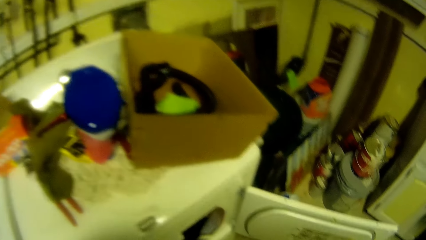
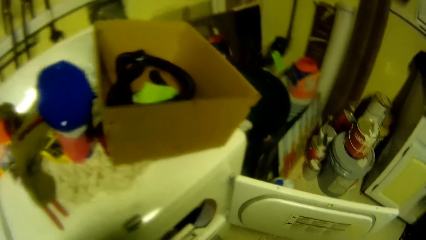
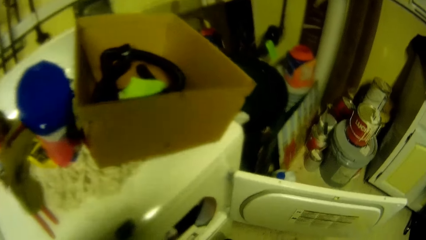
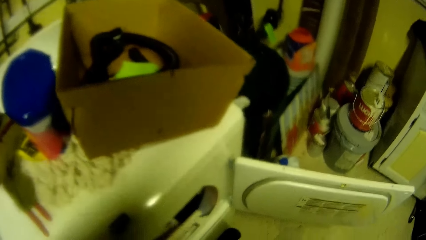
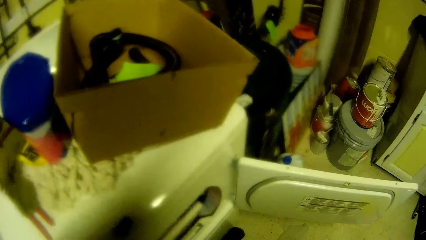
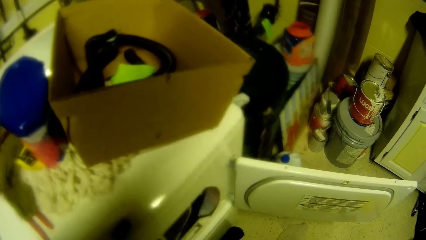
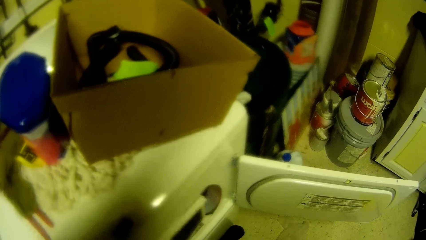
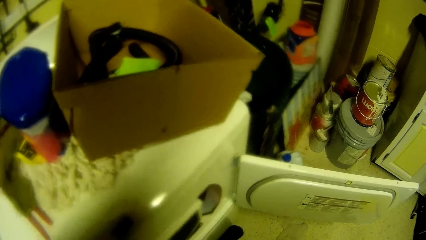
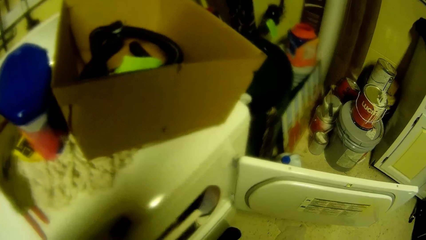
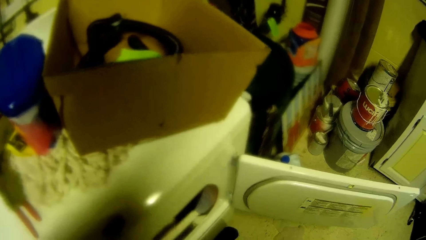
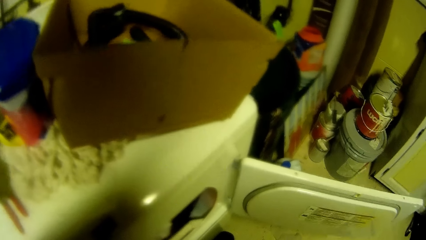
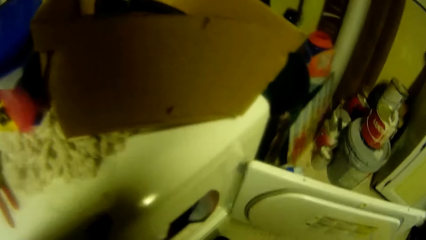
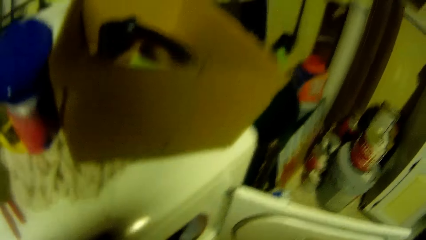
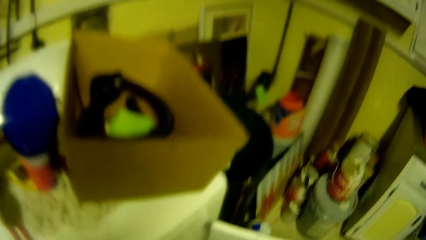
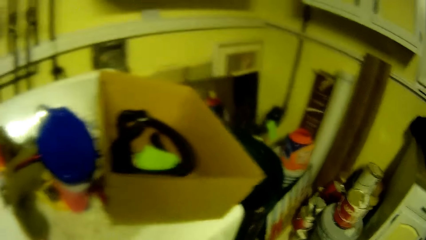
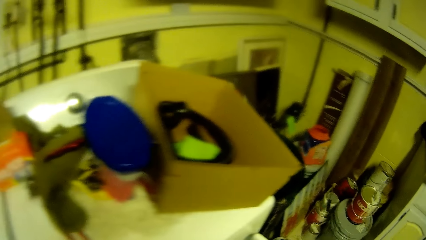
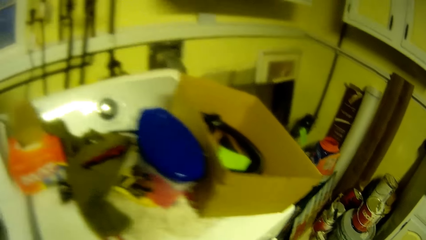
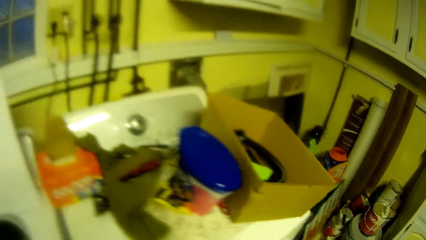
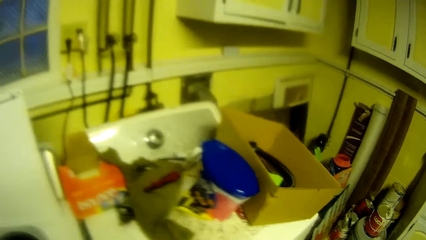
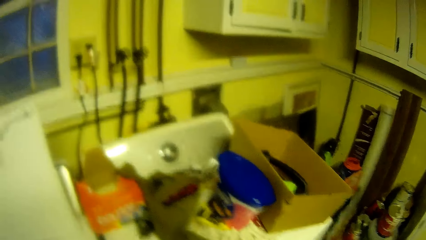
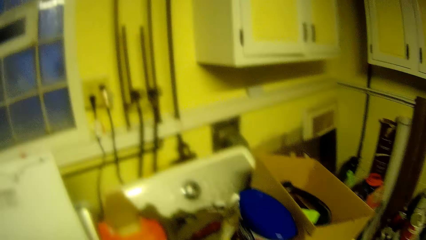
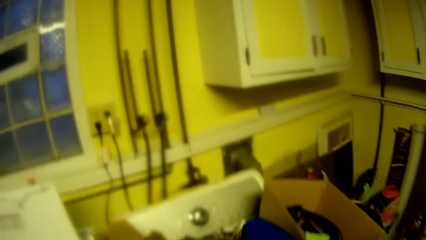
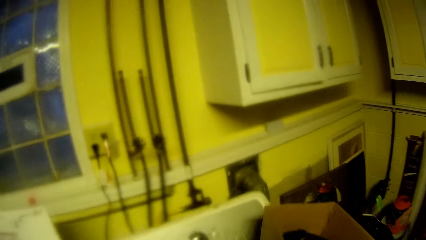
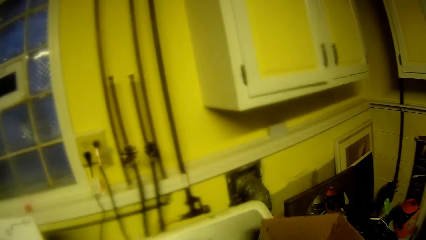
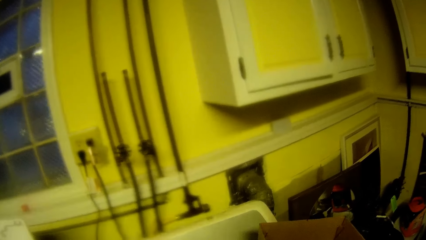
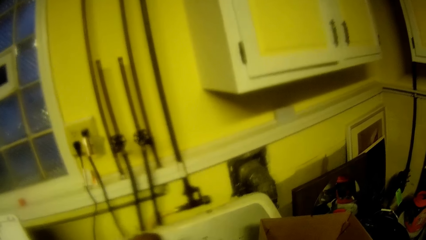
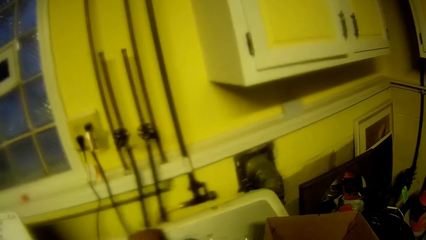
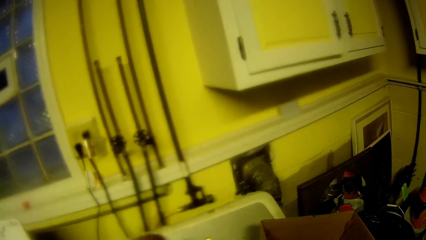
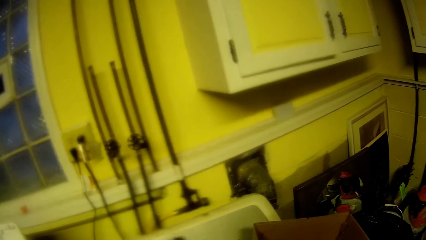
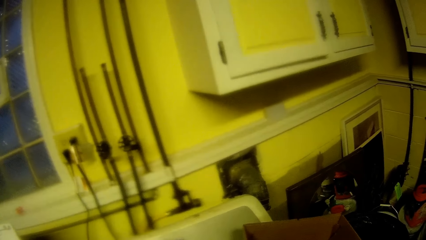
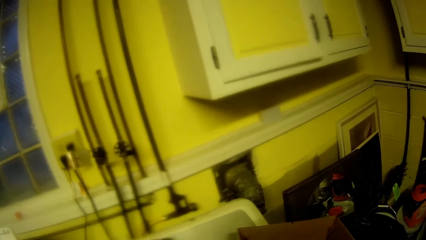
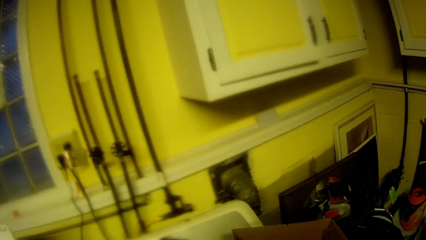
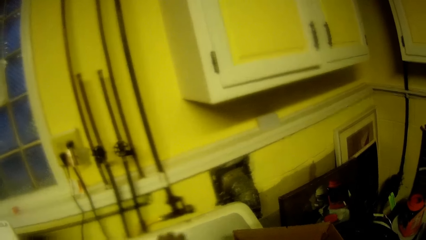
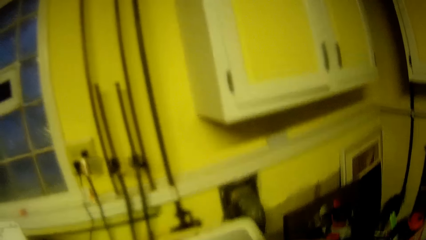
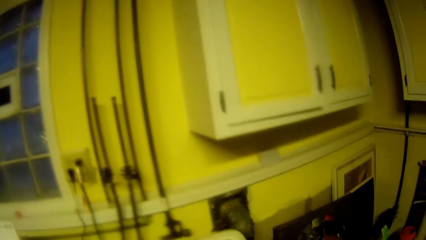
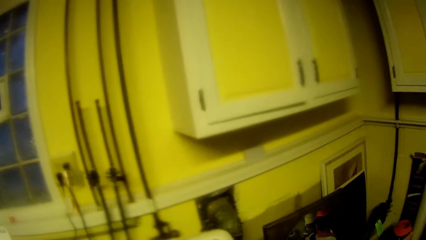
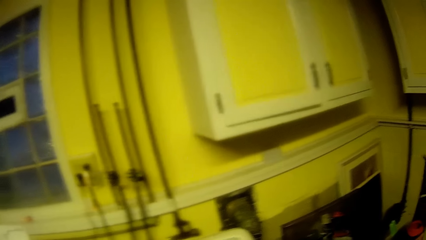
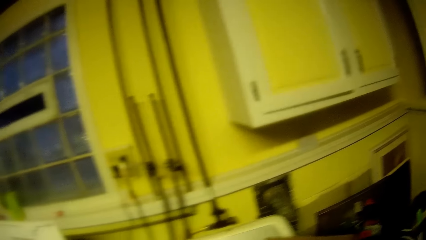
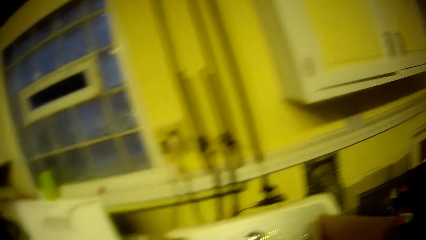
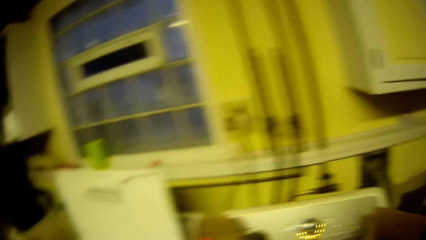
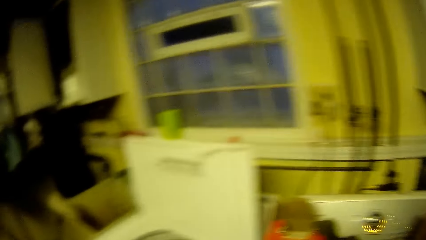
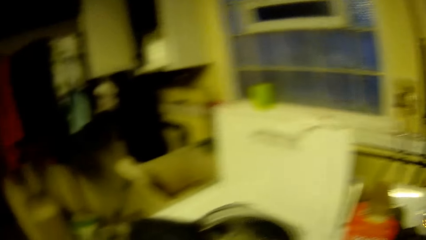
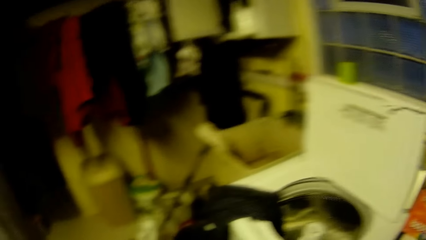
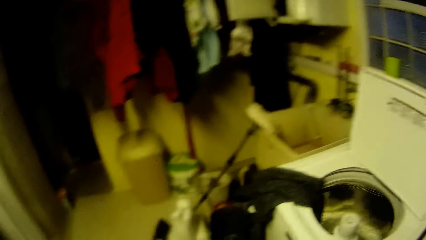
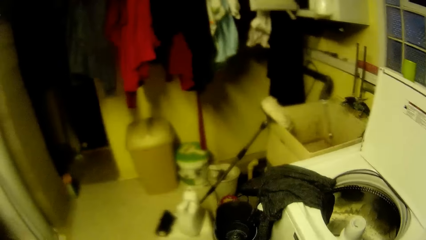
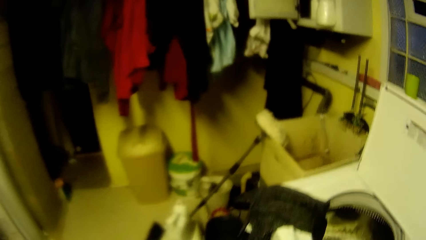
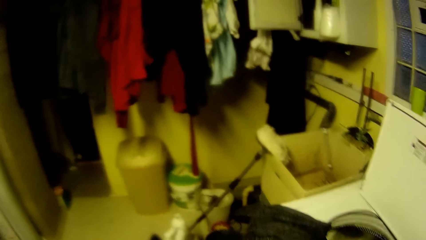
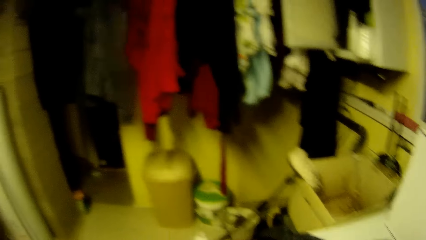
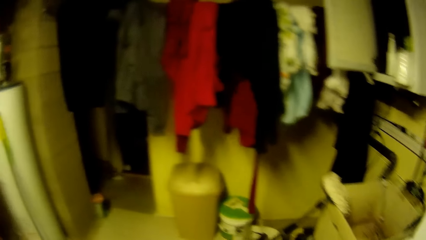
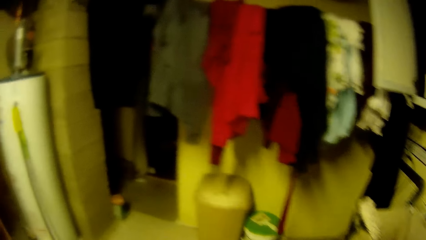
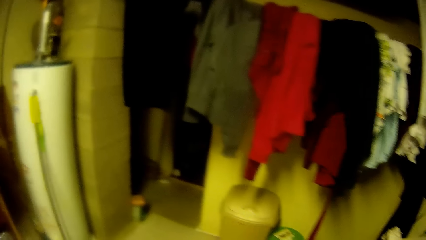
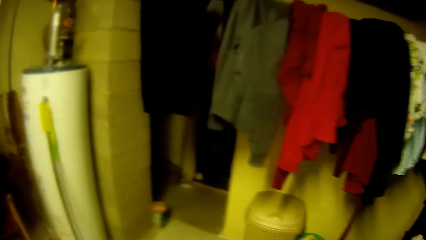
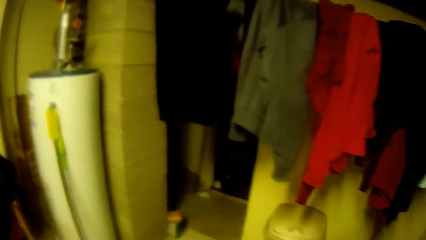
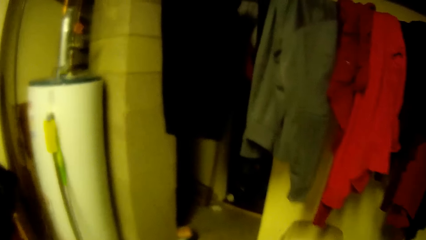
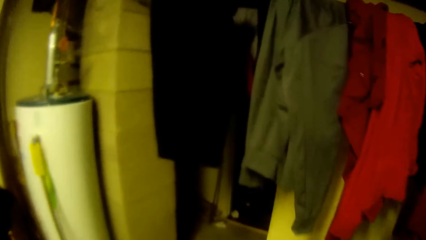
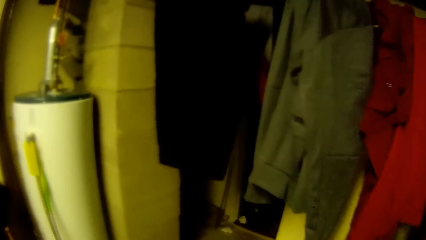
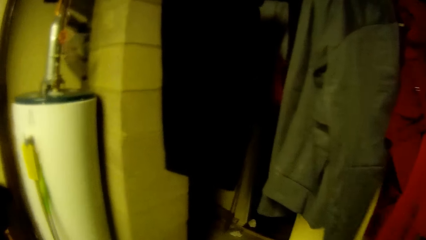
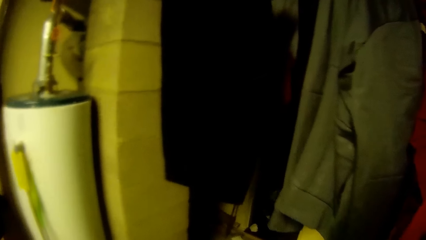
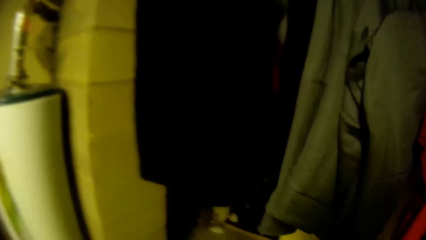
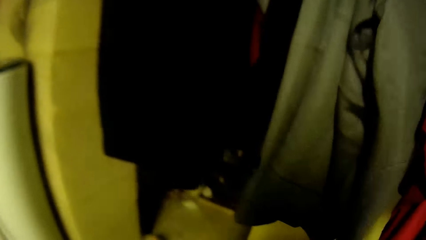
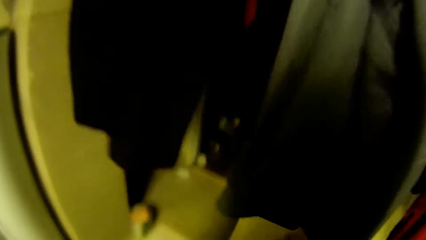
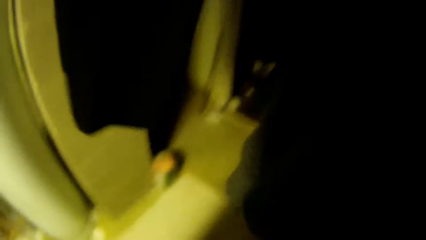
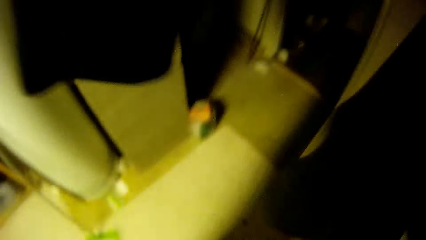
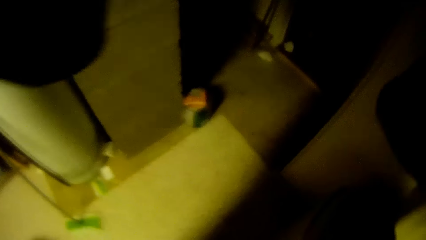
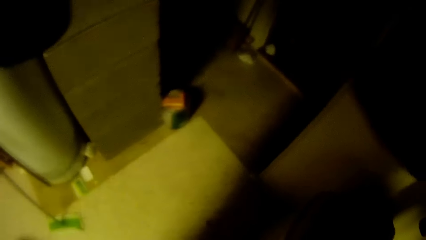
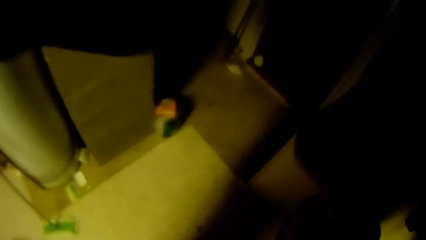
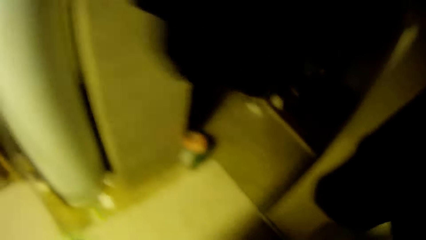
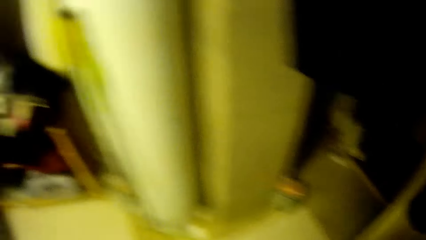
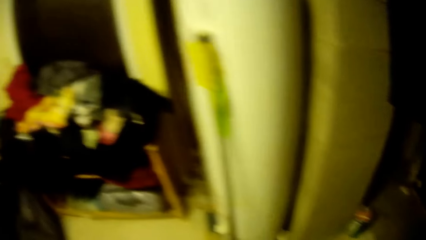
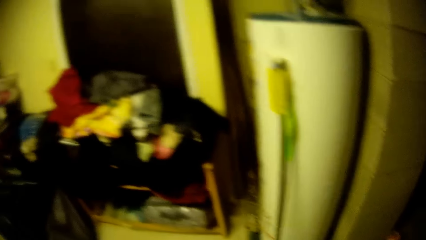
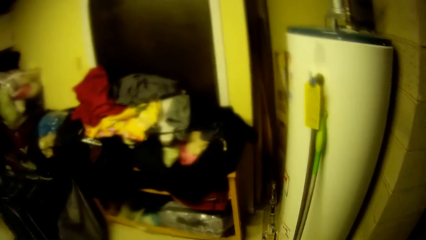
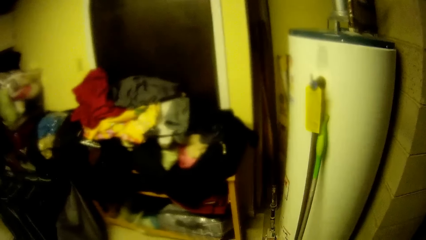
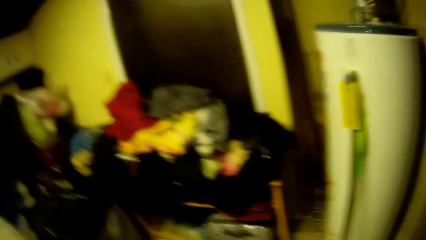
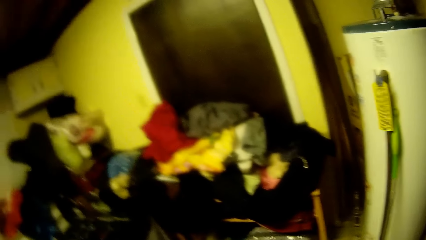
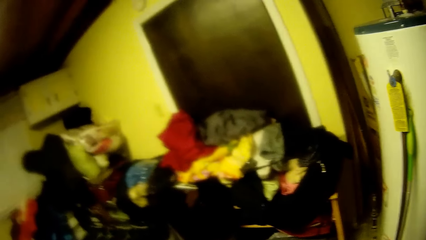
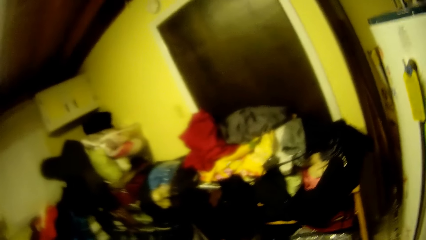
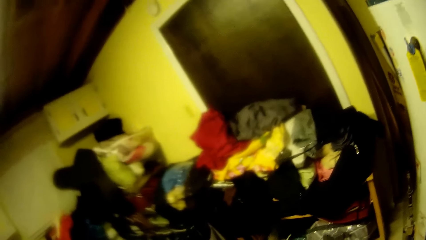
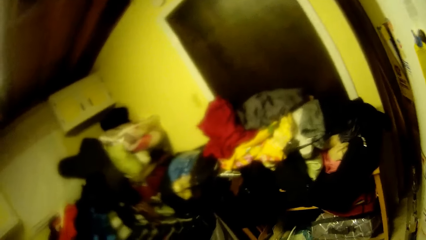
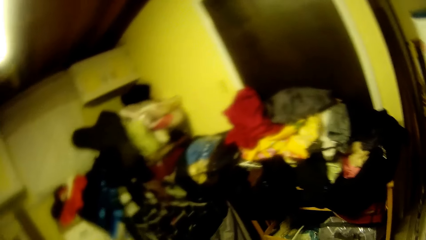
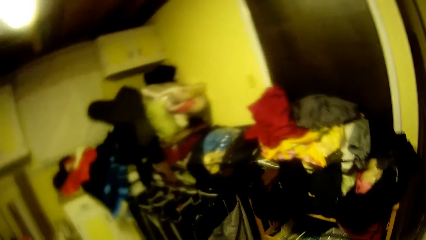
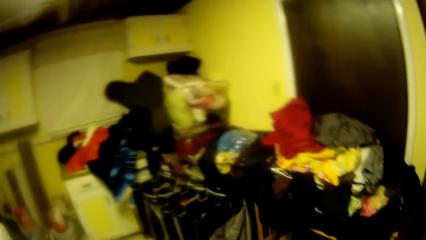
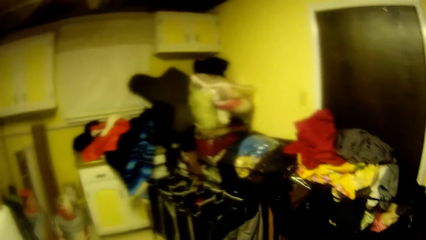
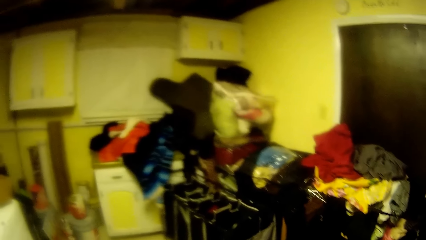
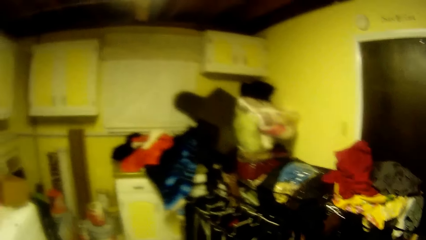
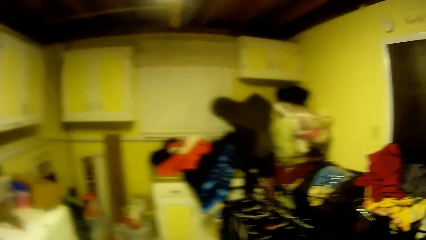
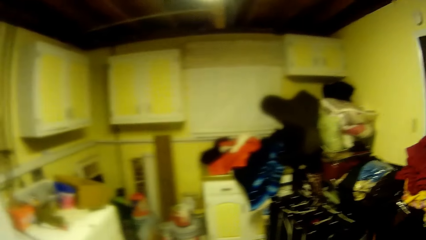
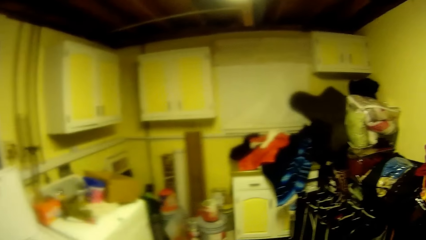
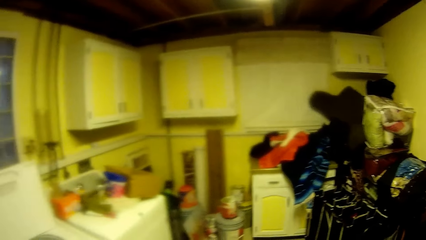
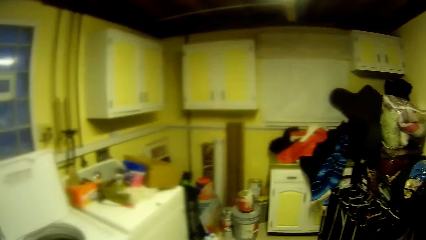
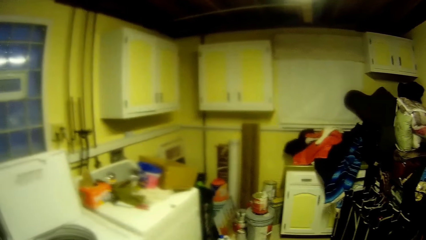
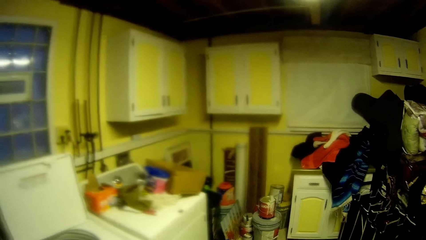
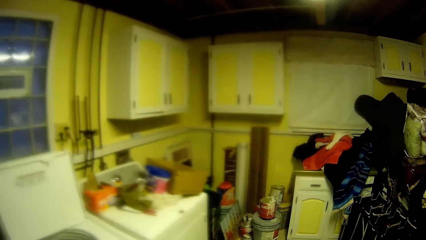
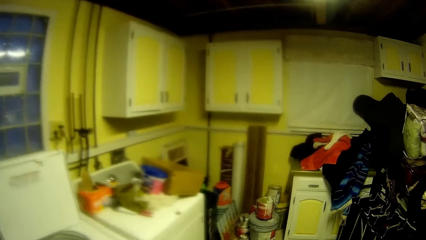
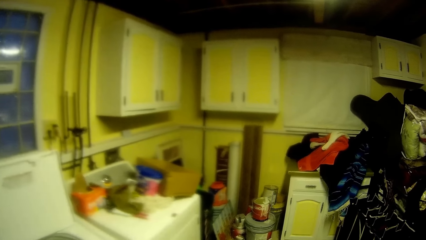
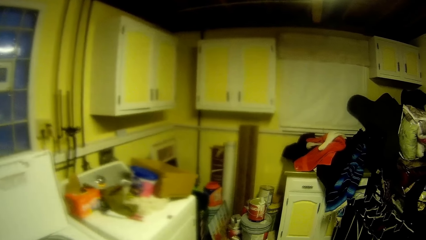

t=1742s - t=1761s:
The camera wearer places the net in the washing machine with his left hand. He operates the washing machine with his left hand. He looks around.
